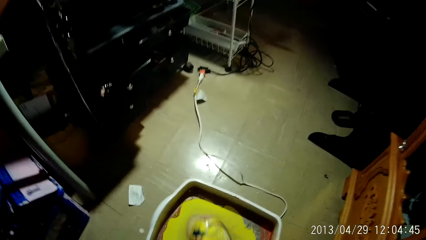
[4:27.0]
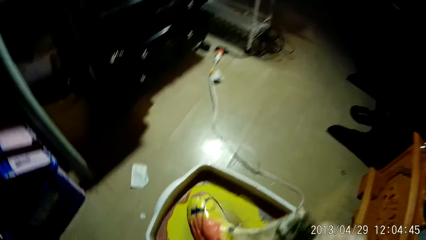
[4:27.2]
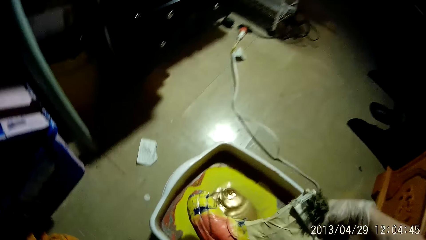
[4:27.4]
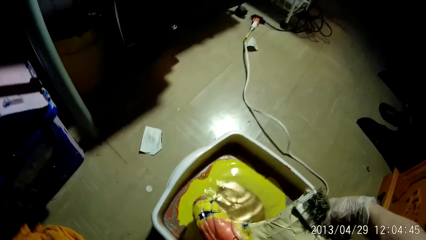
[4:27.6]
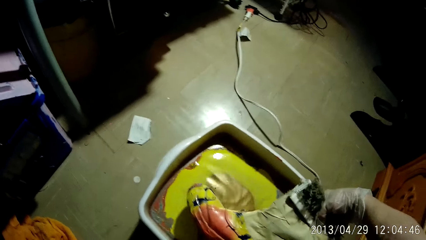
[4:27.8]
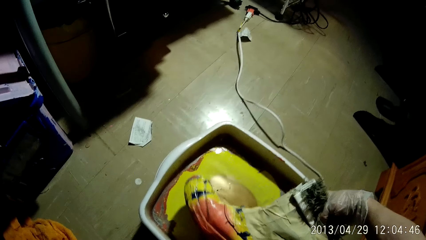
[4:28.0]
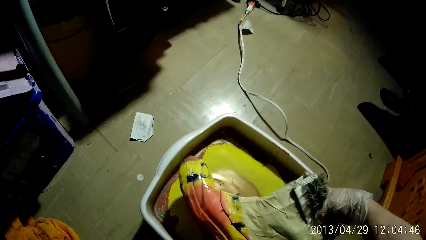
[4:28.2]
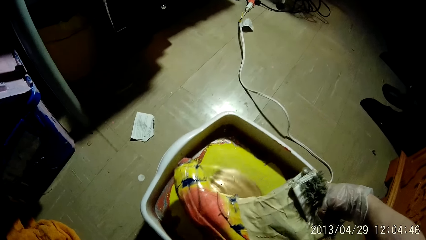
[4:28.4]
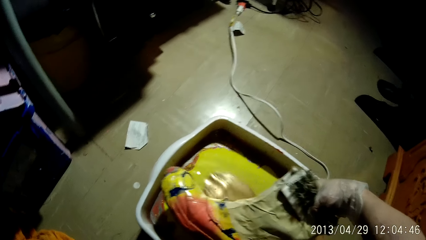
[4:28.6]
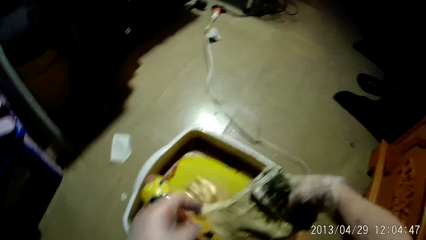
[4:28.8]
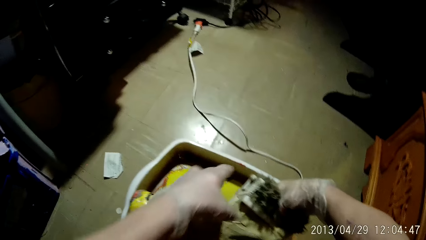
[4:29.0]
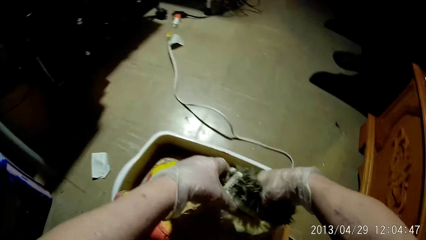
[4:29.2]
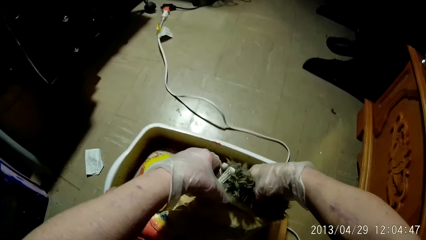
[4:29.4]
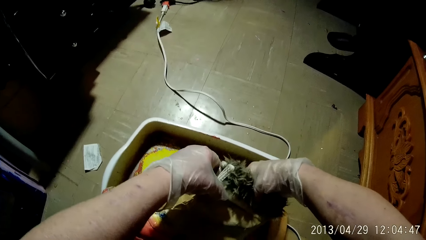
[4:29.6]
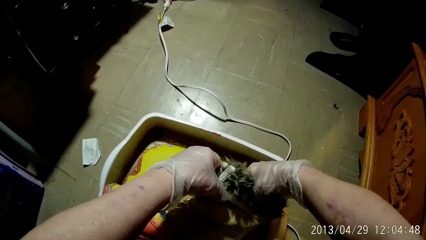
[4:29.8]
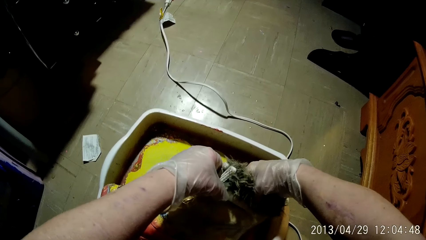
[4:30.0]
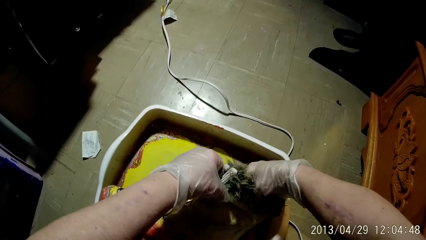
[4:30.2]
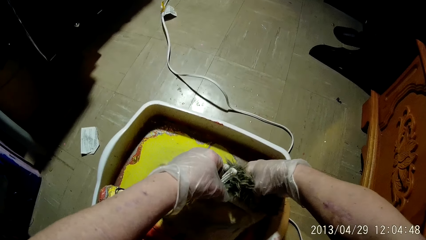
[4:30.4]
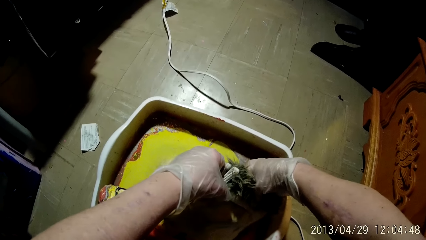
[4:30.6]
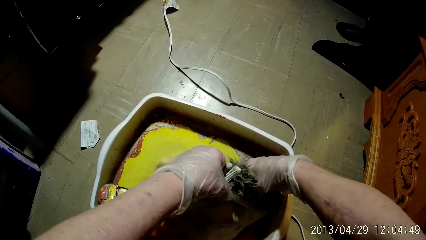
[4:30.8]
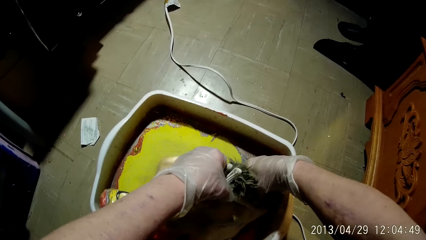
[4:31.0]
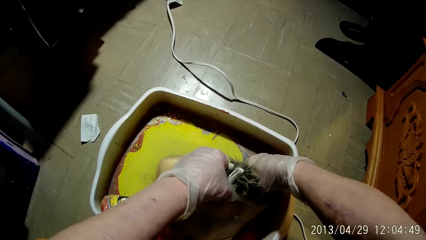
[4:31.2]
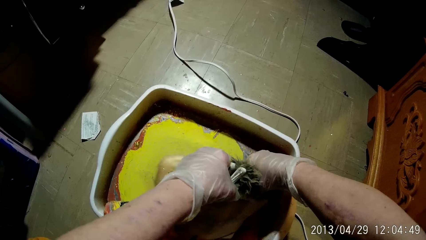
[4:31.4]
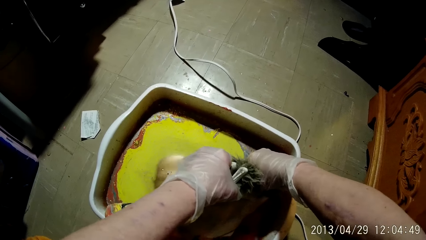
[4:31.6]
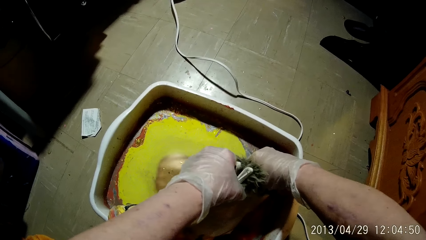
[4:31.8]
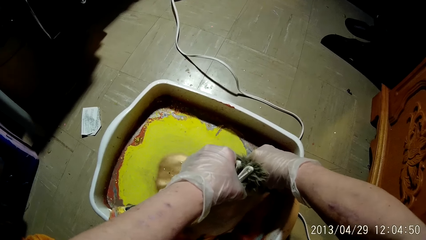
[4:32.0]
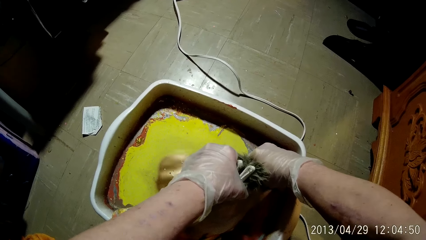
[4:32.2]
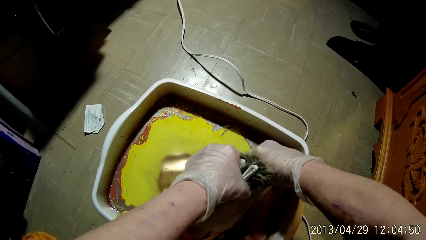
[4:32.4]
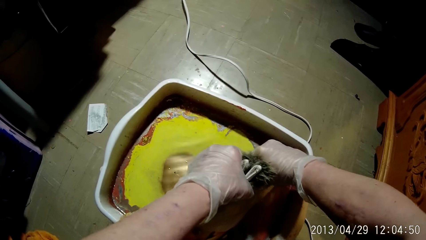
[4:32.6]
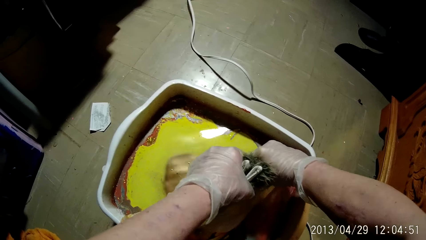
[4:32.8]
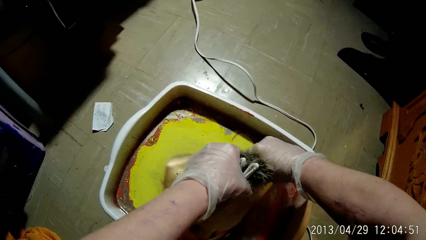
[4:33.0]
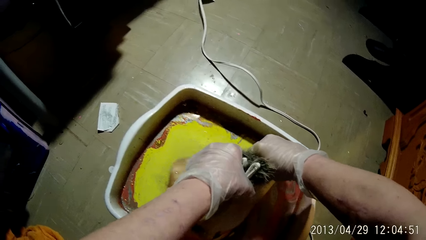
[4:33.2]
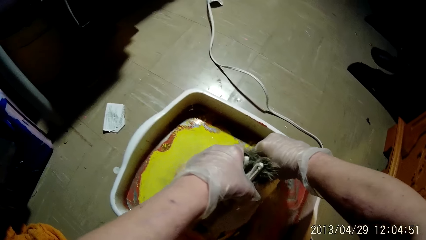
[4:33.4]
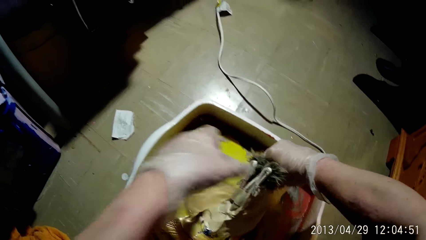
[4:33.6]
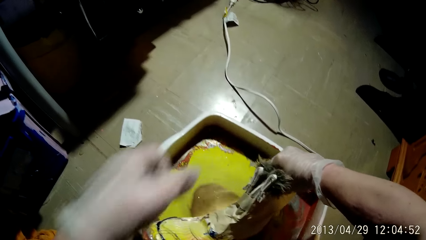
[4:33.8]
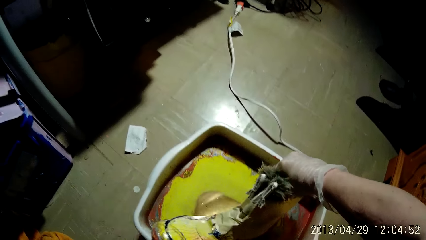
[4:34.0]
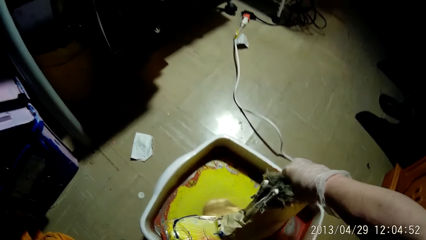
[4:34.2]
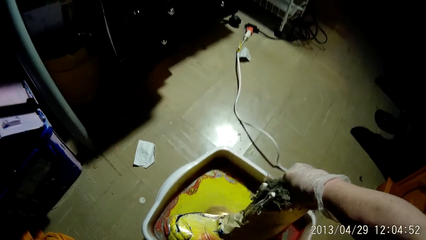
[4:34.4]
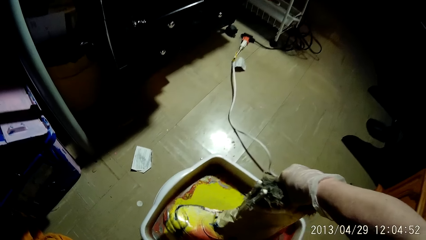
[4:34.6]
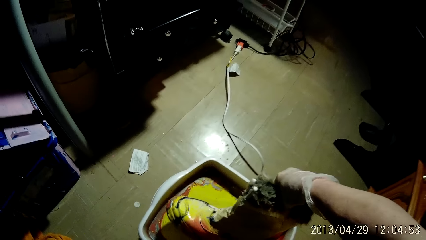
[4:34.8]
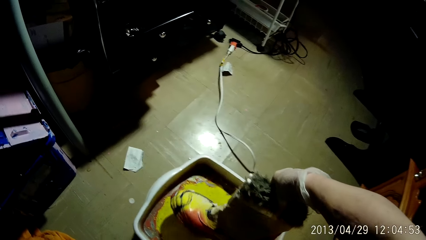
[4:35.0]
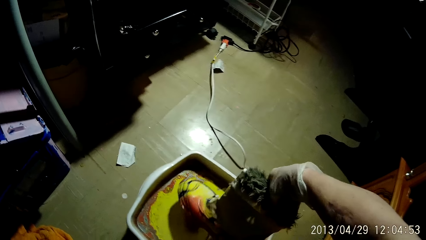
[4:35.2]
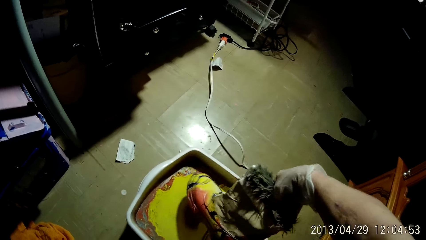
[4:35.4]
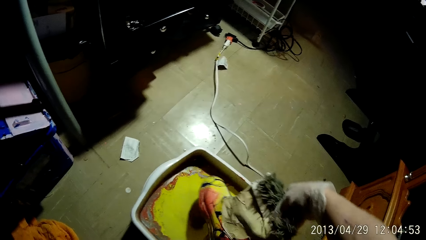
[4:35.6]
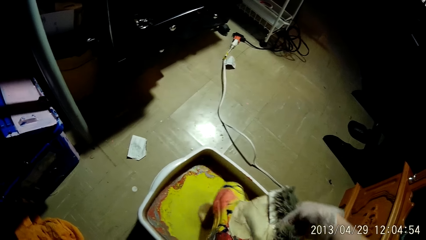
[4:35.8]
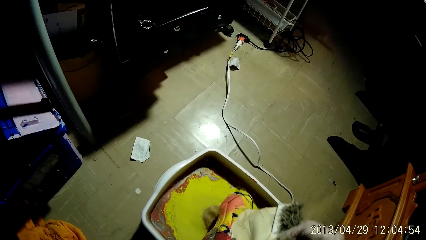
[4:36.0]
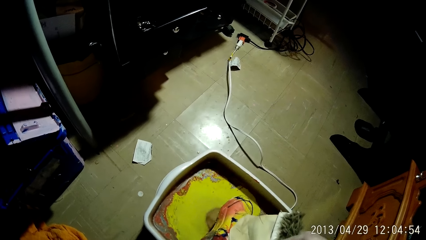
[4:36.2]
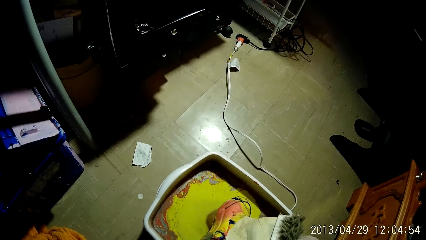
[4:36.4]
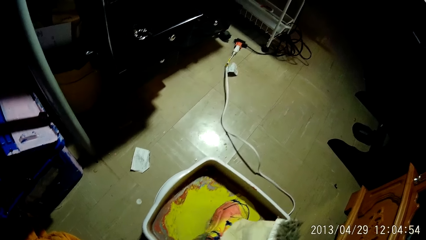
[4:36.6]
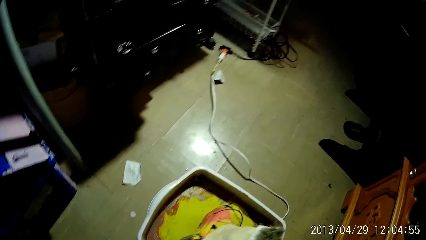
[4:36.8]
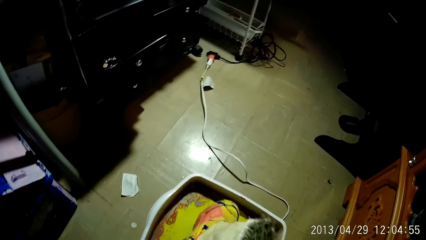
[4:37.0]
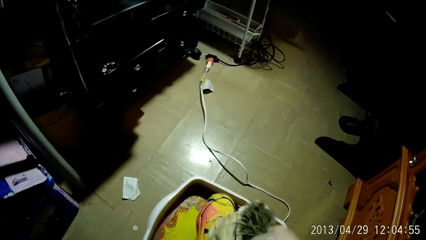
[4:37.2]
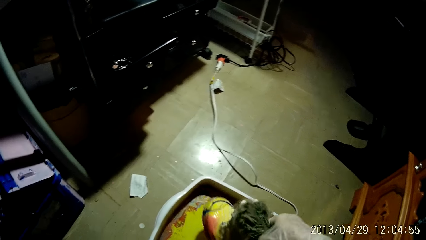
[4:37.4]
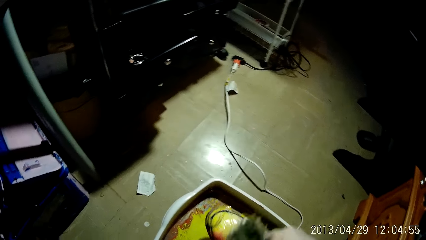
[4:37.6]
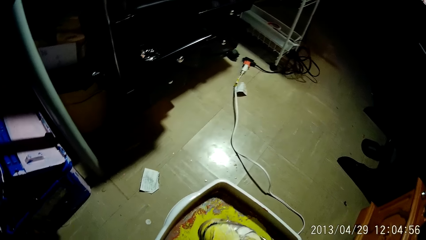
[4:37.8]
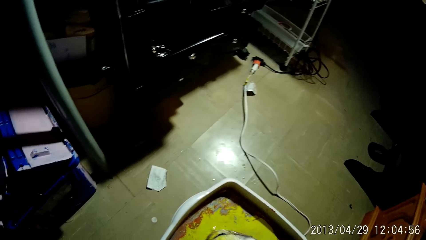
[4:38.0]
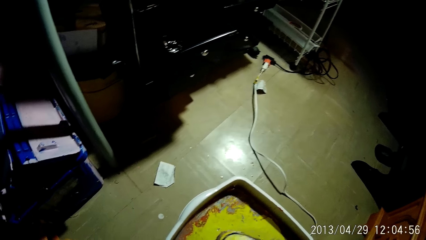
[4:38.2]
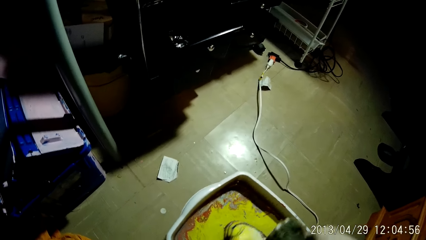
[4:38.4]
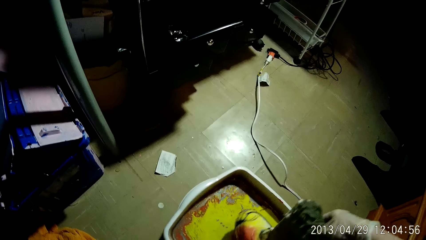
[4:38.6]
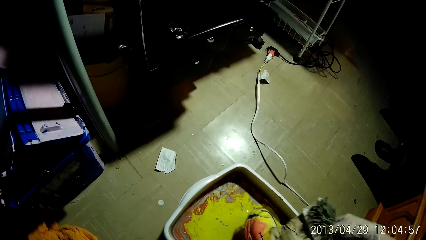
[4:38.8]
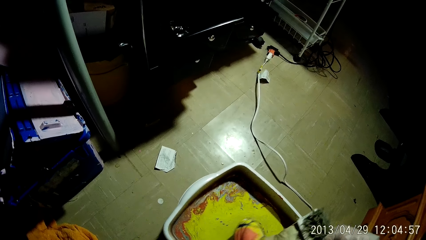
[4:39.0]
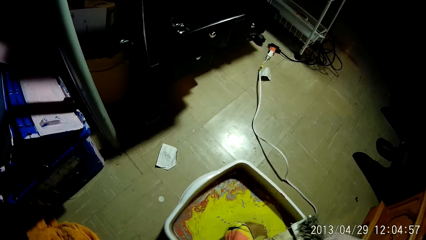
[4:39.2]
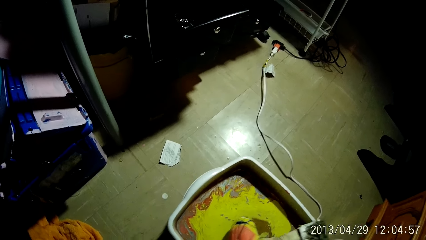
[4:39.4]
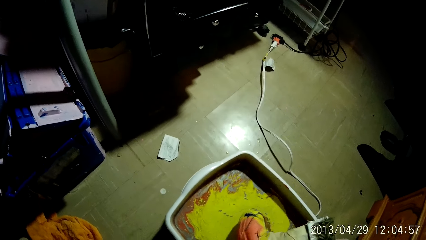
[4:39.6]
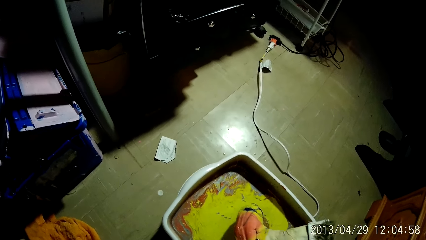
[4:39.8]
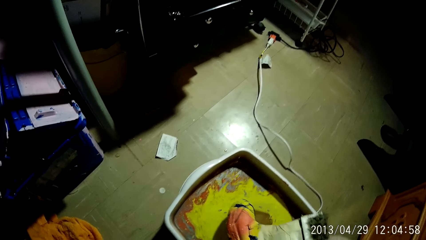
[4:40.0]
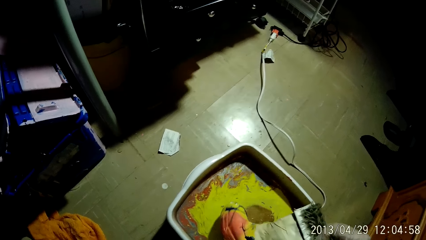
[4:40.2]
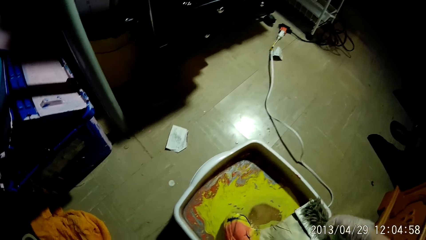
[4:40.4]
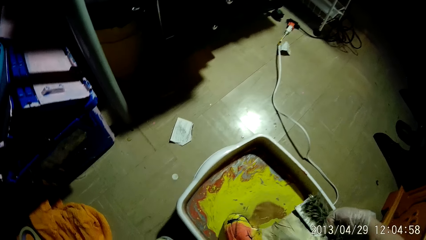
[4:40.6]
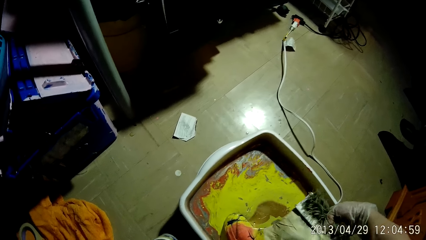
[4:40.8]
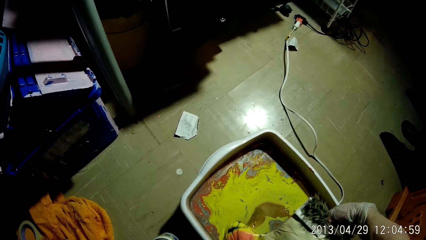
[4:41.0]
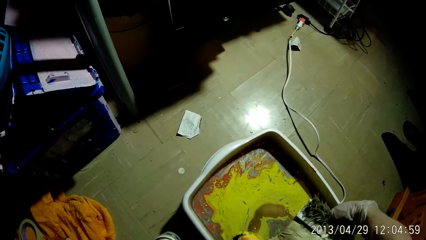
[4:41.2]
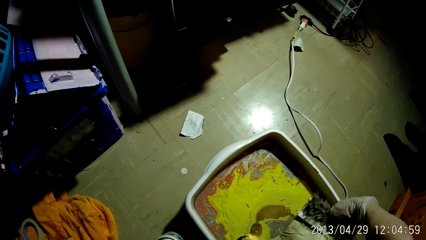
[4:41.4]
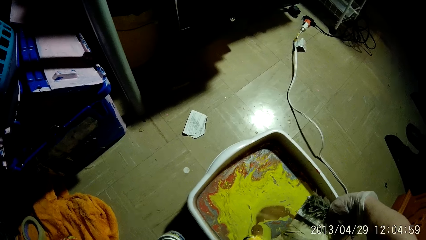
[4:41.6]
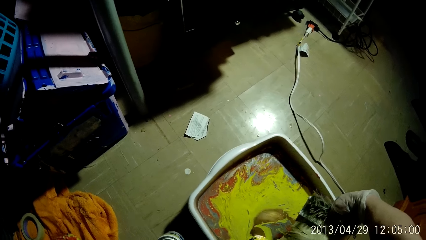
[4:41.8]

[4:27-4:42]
The camera wearer dips the shoe into the hydro-dip tank with her right hand. She dips the shoe into the hydro-dip tank with both hands.
